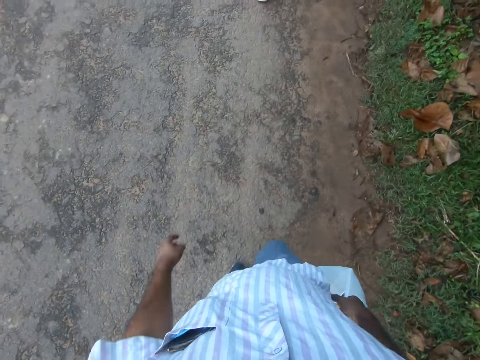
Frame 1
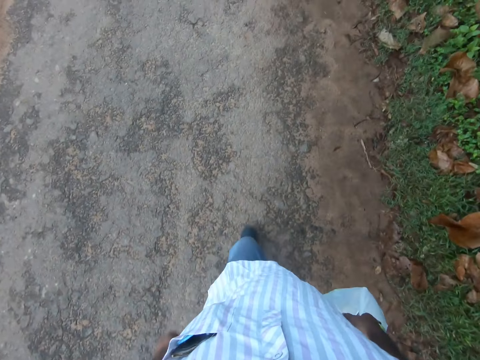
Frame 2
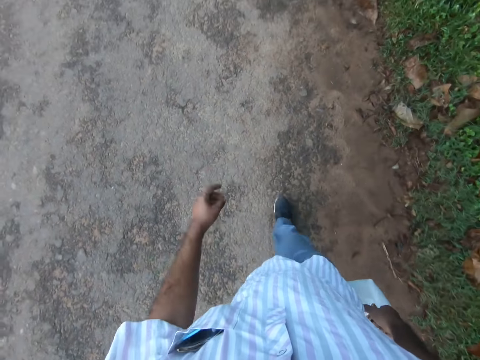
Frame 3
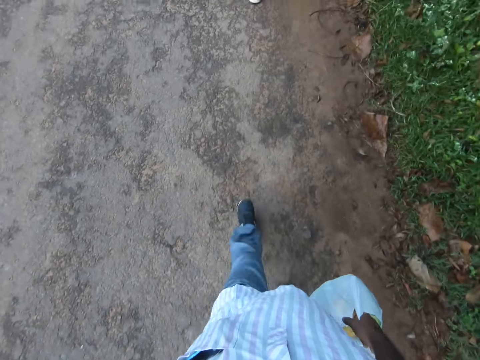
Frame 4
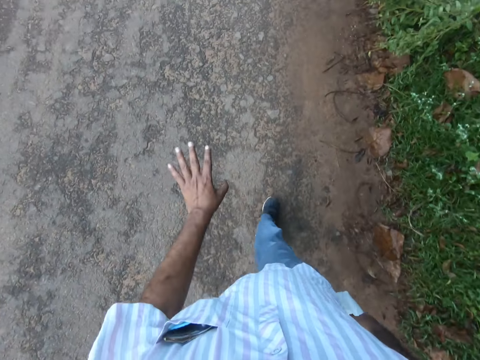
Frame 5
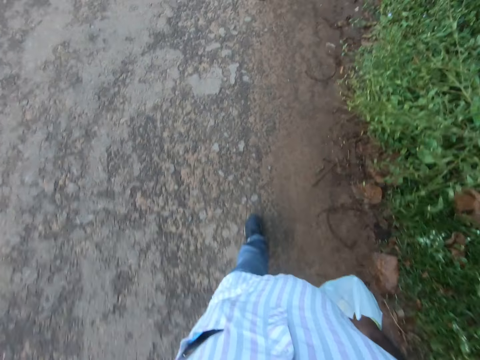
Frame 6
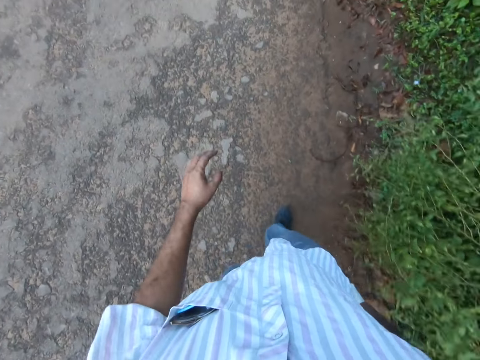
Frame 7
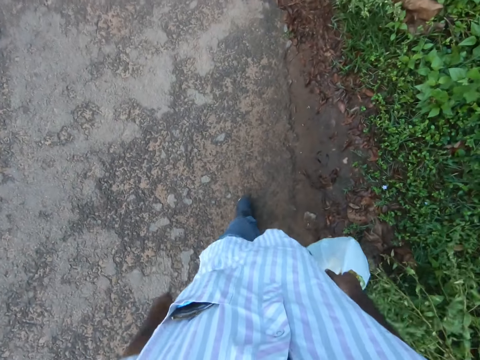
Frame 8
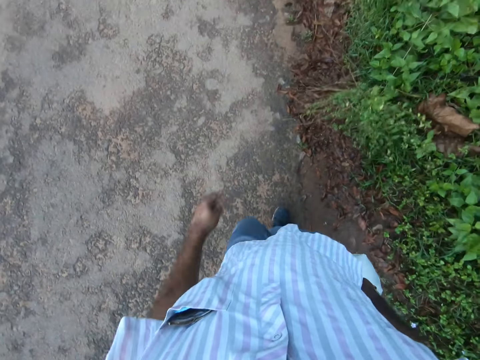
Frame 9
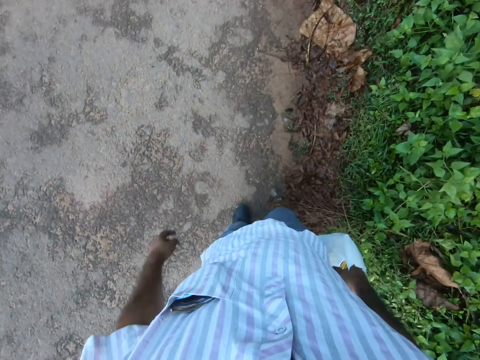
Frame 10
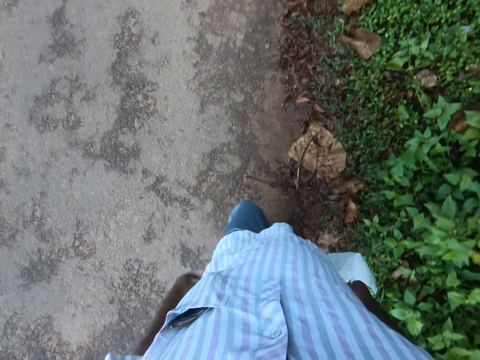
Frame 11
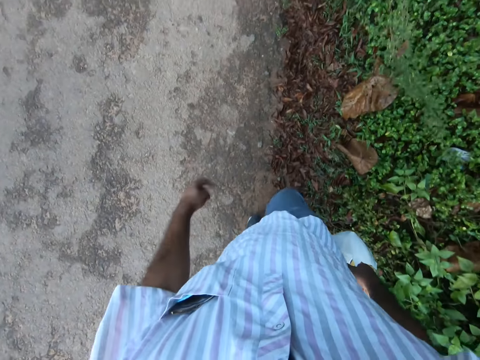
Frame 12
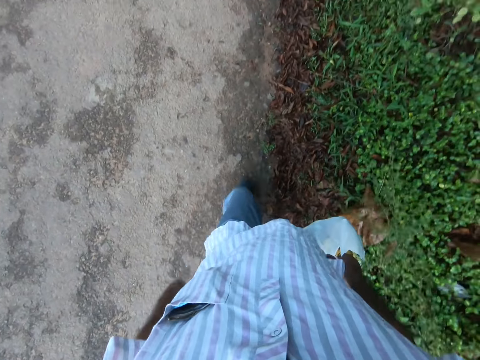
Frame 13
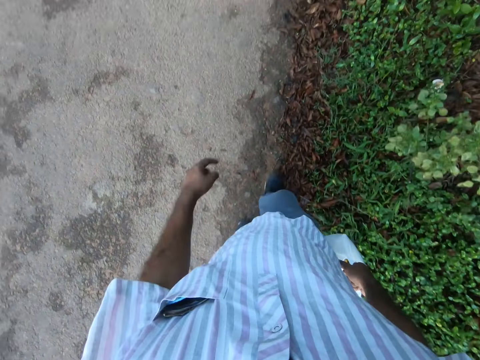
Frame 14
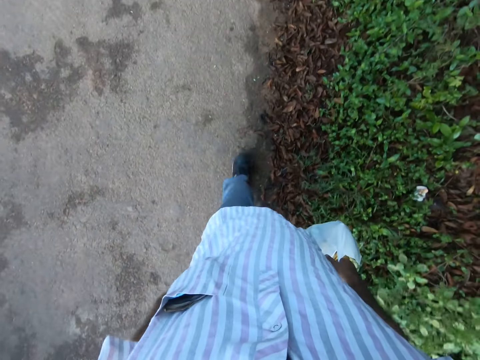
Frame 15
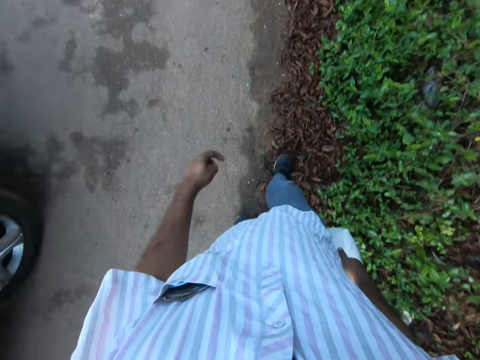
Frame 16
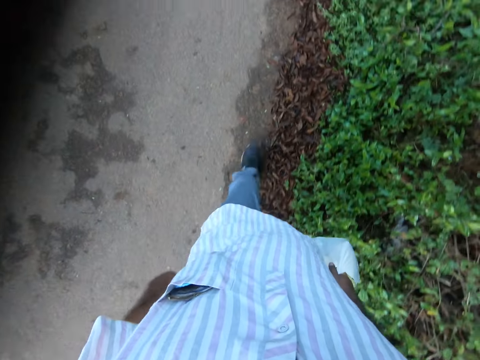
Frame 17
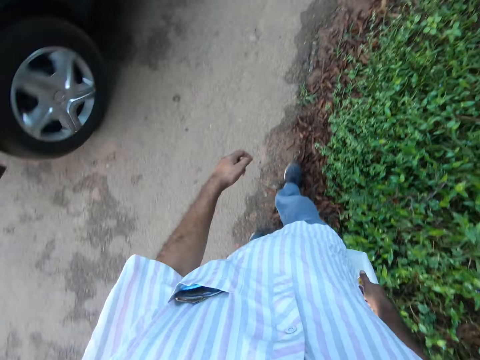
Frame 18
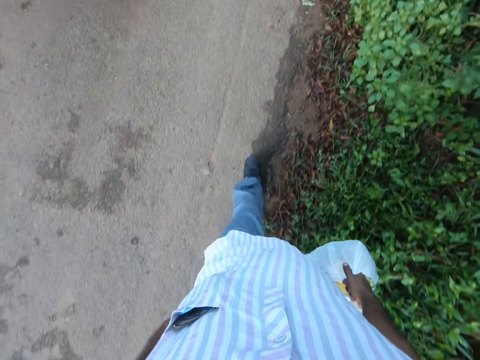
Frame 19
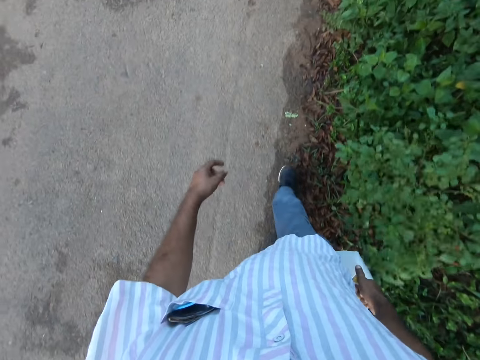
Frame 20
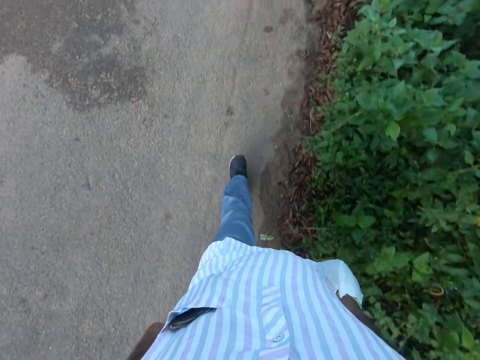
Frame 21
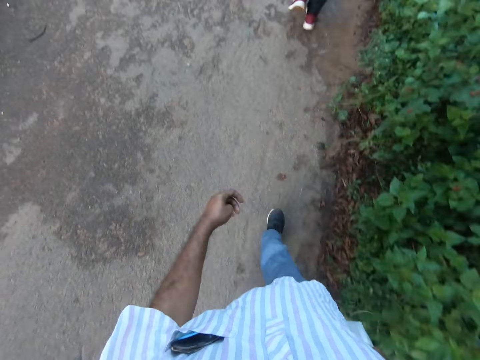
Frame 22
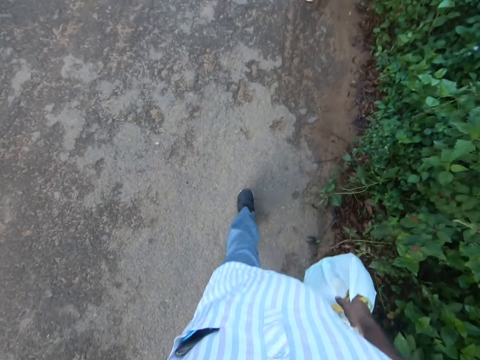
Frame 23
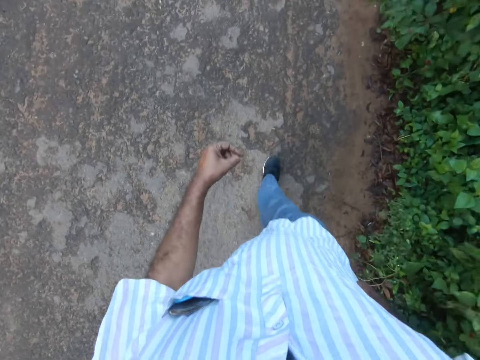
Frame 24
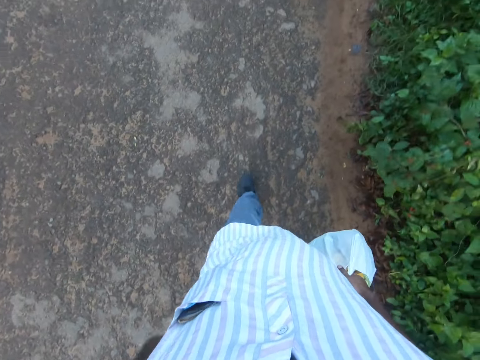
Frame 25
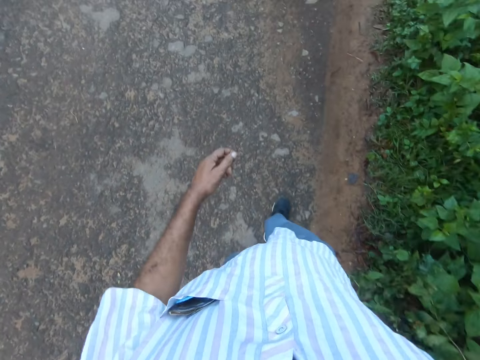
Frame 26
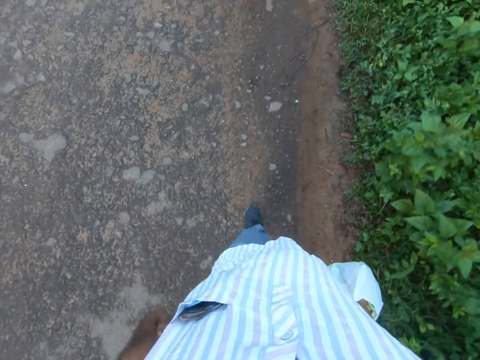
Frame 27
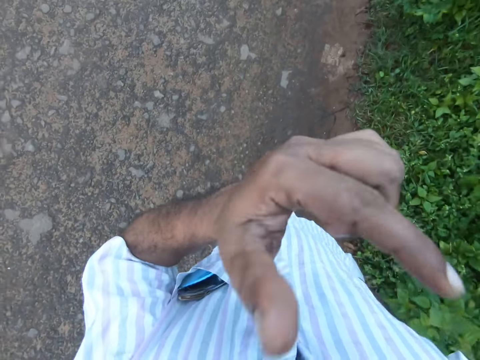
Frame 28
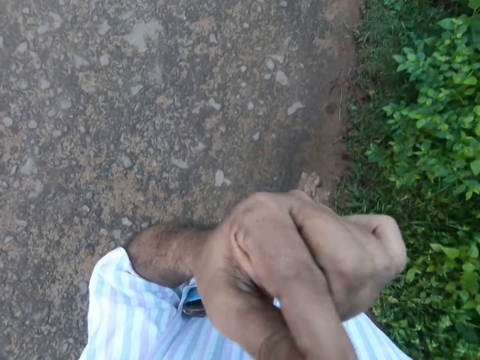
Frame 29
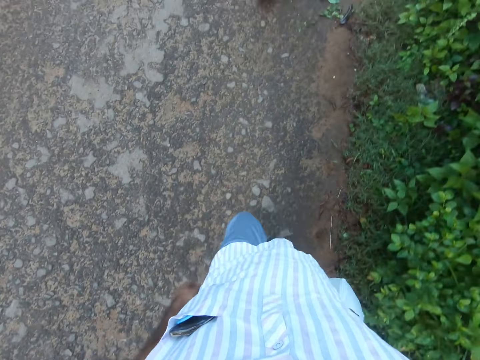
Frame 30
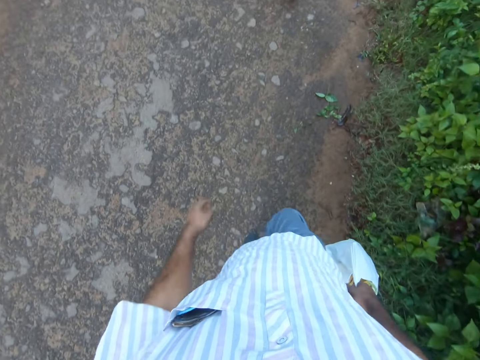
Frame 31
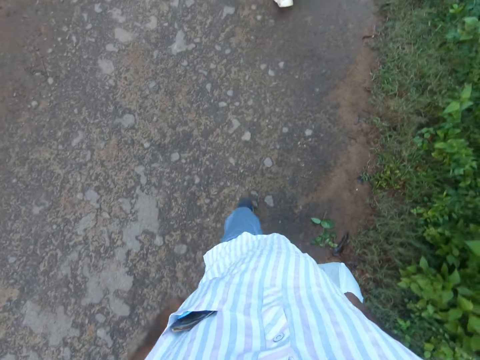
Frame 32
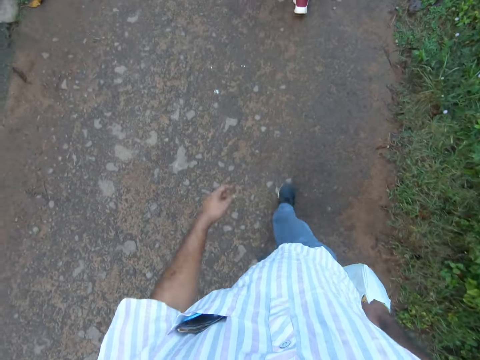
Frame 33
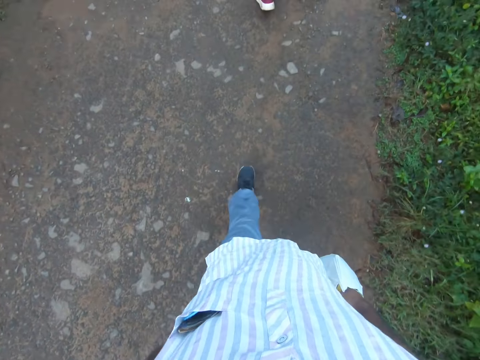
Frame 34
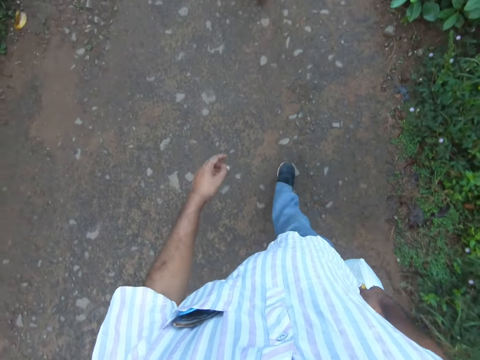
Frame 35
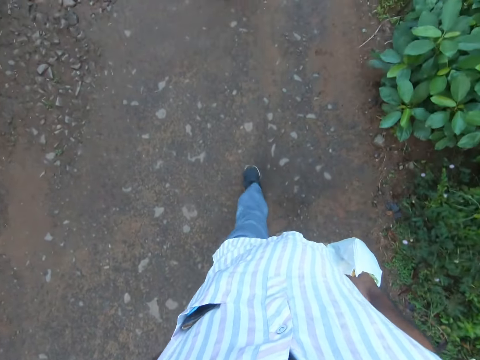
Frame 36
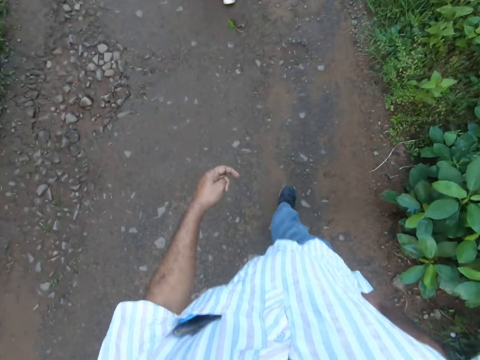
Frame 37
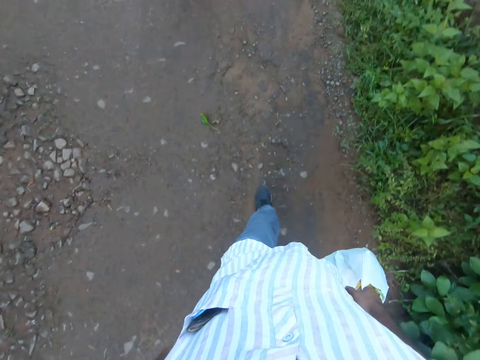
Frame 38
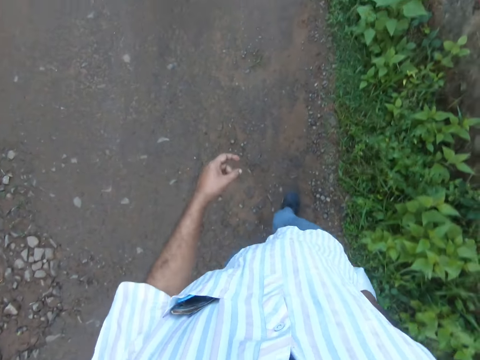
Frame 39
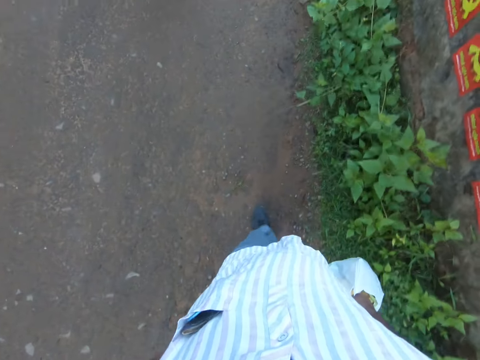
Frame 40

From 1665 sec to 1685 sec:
The camera wearer moves the left hand. He walks on the road. A car moves past the camera wearer. The camera wearer lifts his left hand to his face. He drops his left hand from his face. He walks on the road.

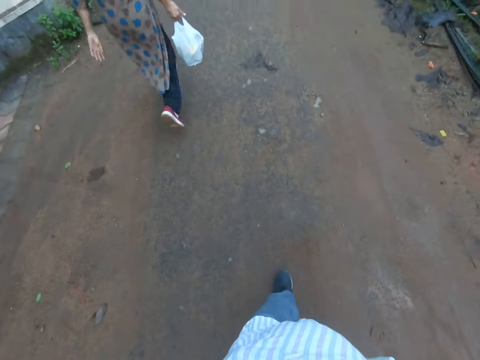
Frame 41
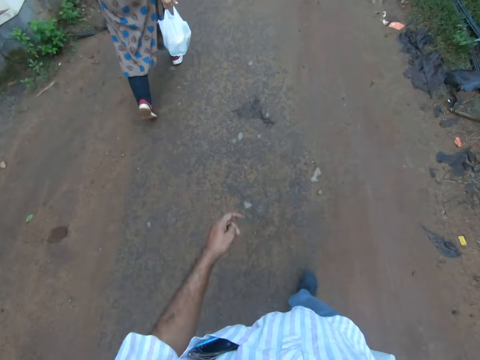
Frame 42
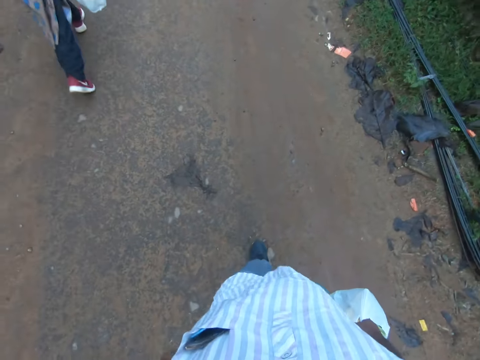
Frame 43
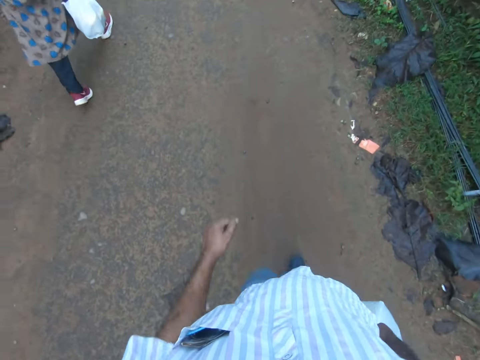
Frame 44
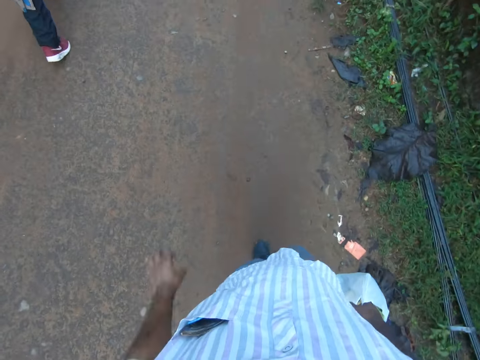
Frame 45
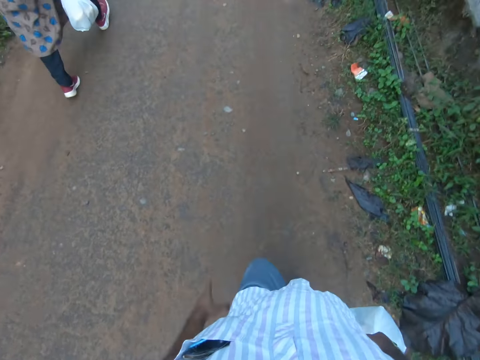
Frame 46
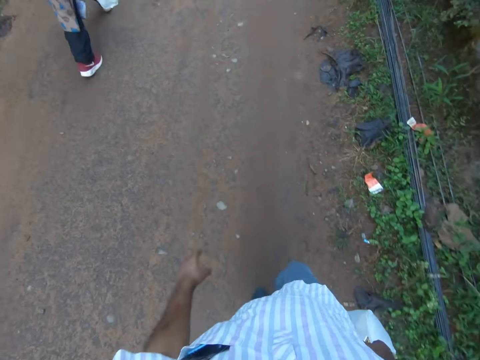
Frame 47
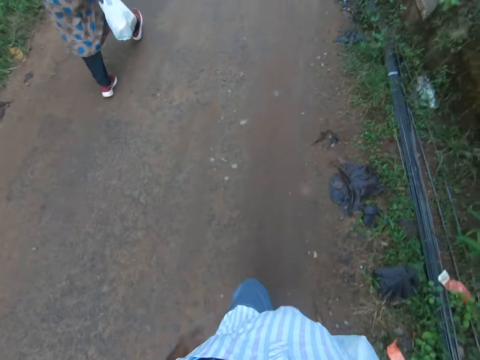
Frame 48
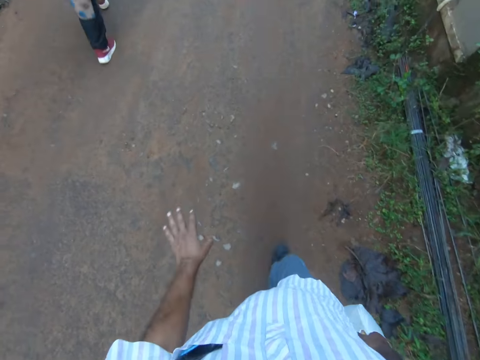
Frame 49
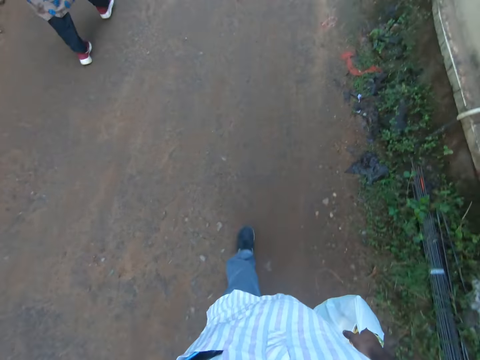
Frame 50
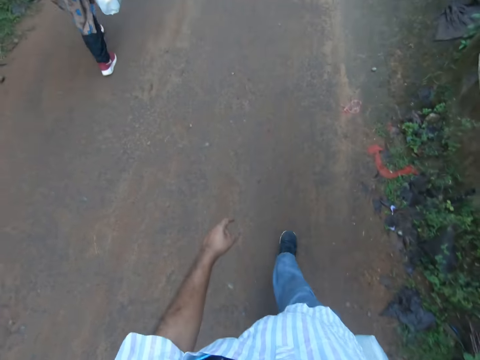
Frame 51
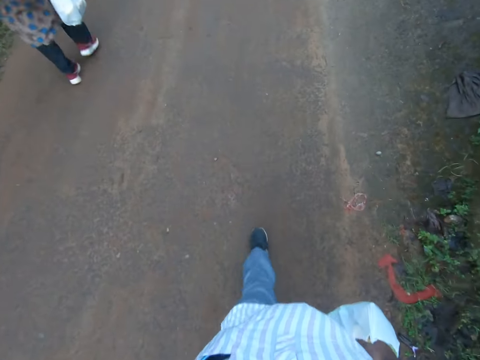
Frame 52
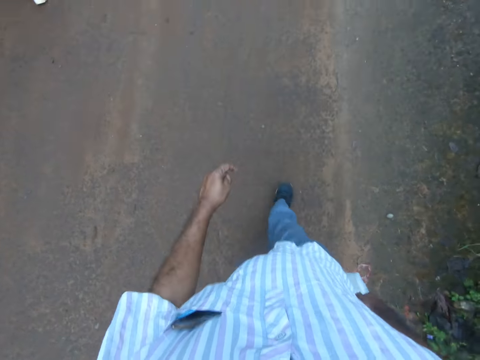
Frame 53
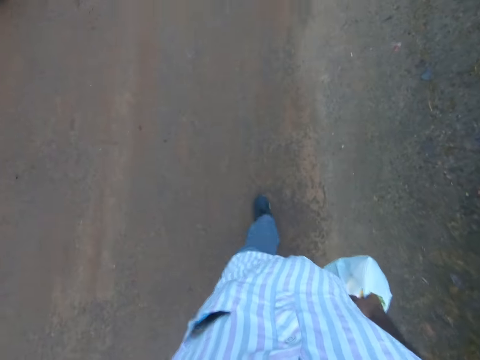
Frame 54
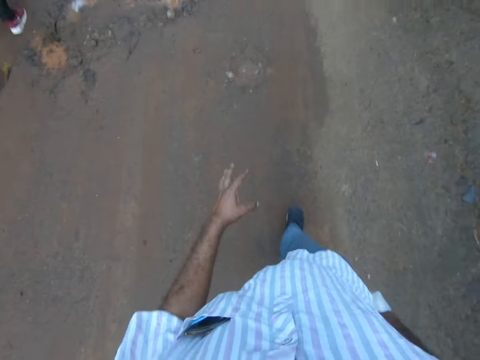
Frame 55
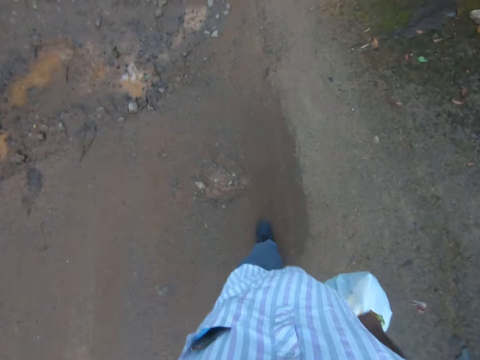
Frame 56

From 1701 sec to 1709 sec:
The camera wearer moves the left hand. They walk on the road.
